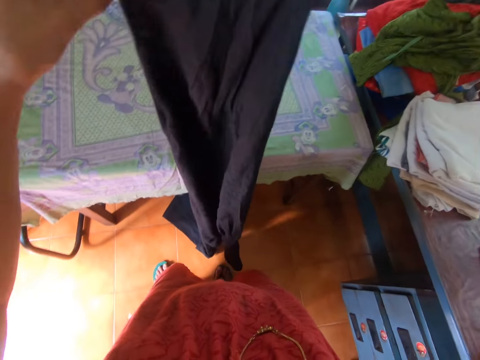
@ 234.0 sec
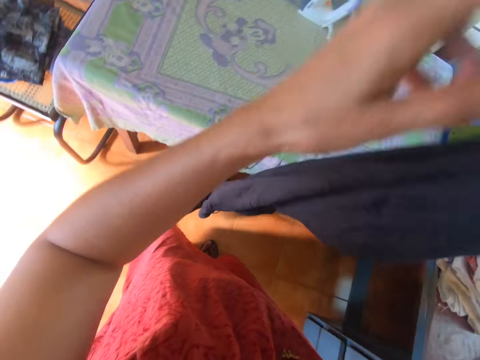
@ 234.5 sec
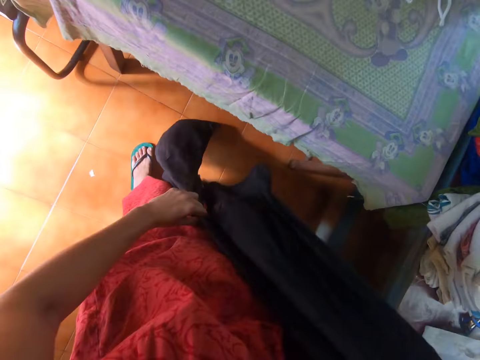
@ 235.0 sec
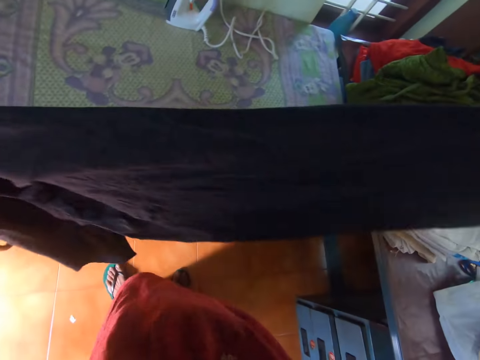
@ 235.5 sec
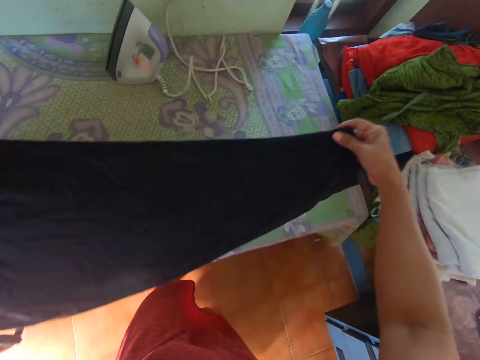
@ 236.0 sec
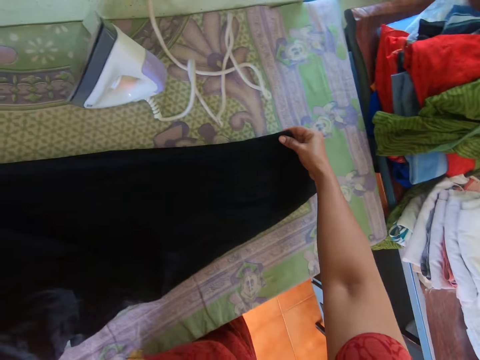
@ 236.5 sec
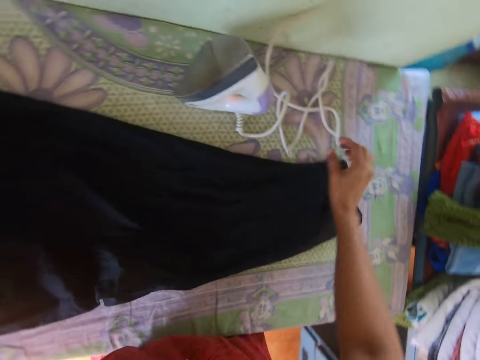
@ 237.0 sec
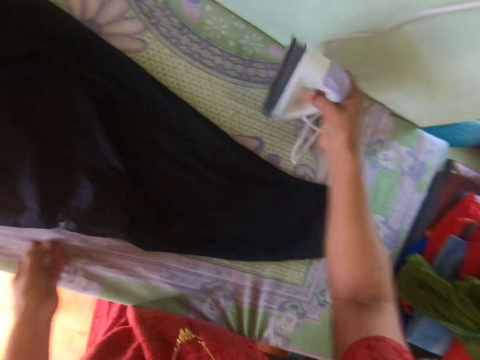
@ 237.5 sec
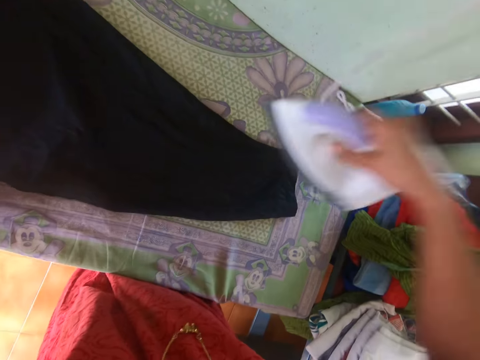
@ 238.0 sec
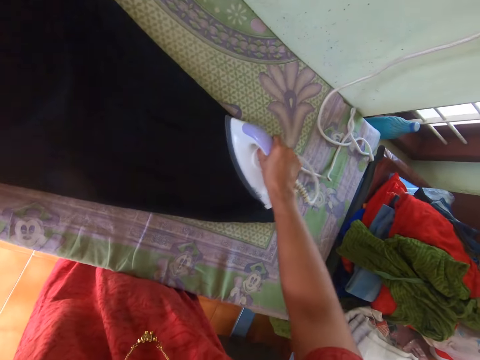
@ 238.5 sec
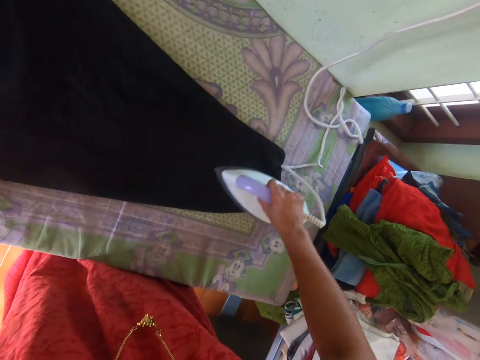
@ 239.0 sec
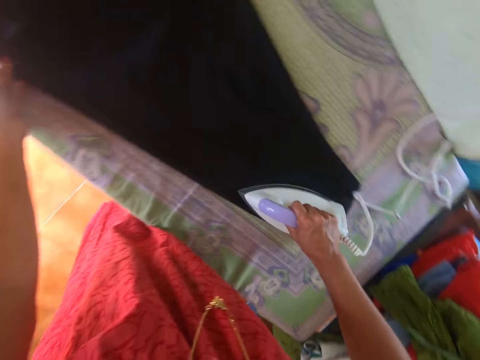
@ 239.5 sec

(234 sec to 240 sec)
The camera wearer spreads the trouser on the table. They put the piece of cloth on the table. They pick up the iron box on the table. They iron the trouser with the iron box on the table.

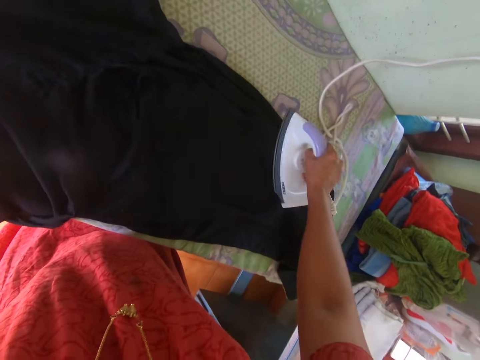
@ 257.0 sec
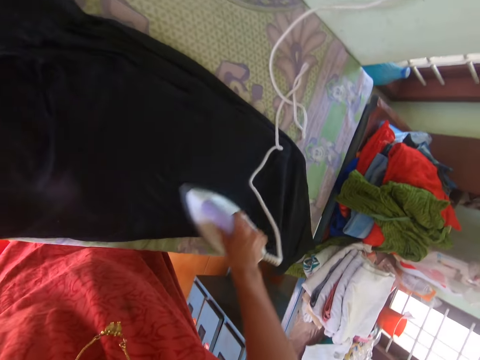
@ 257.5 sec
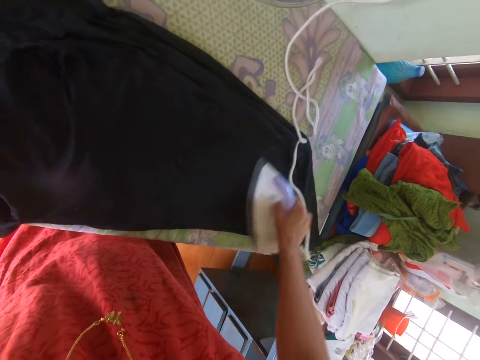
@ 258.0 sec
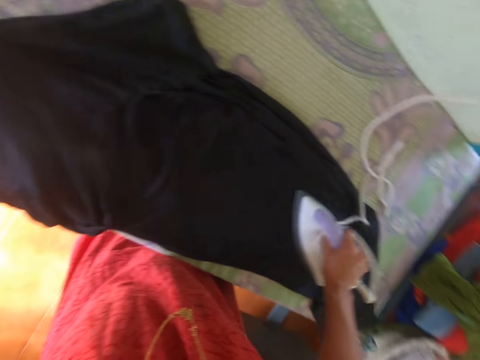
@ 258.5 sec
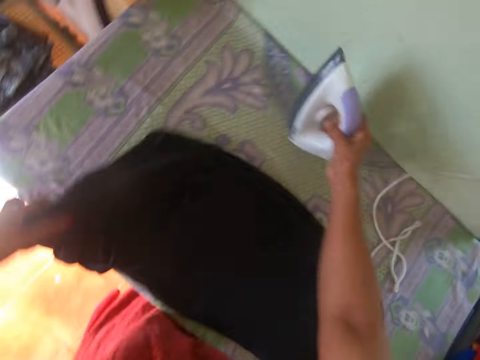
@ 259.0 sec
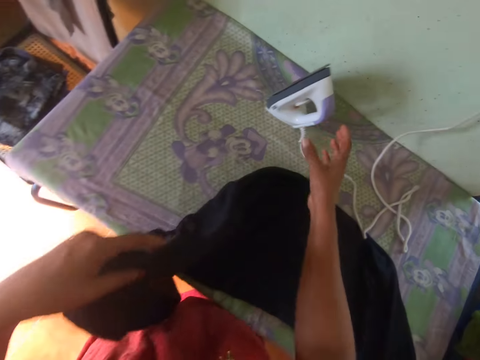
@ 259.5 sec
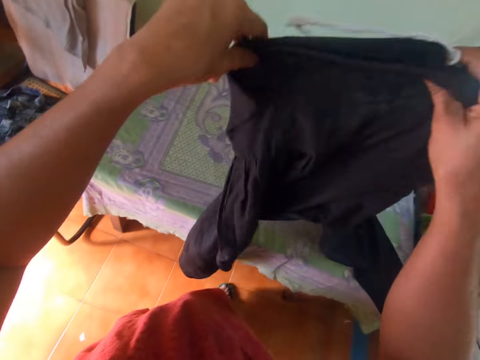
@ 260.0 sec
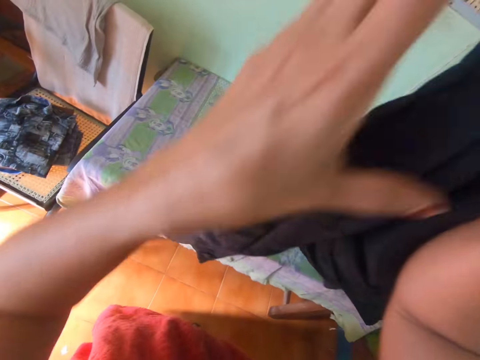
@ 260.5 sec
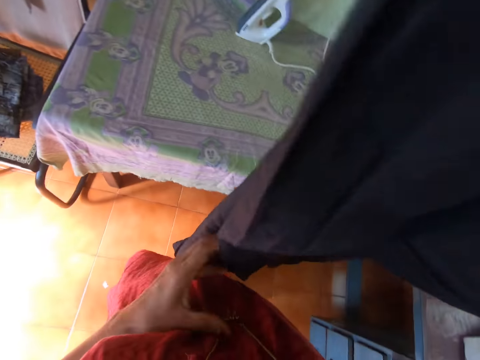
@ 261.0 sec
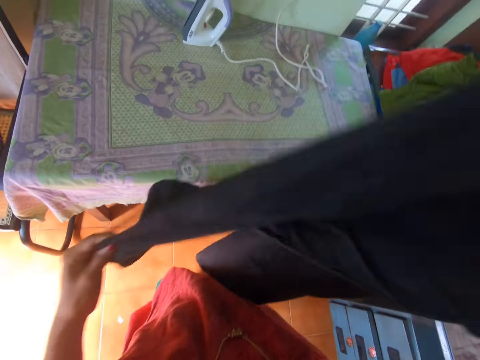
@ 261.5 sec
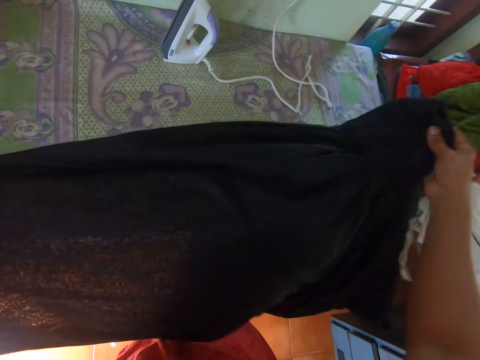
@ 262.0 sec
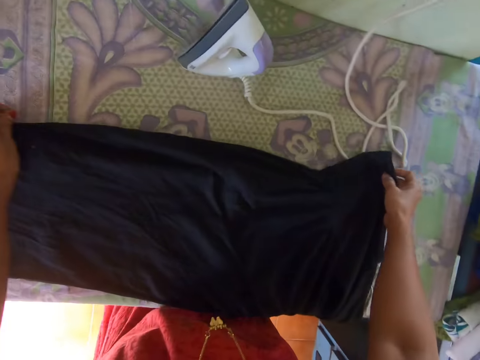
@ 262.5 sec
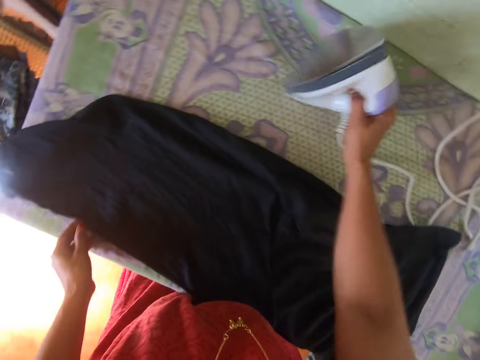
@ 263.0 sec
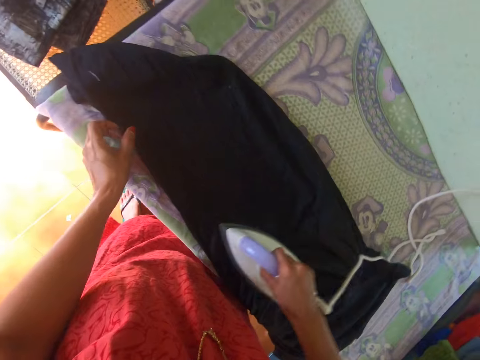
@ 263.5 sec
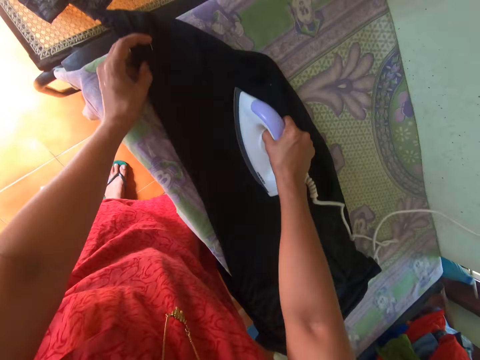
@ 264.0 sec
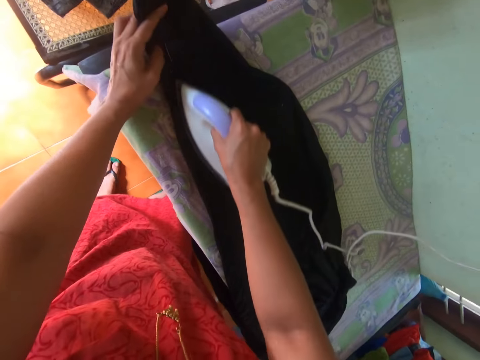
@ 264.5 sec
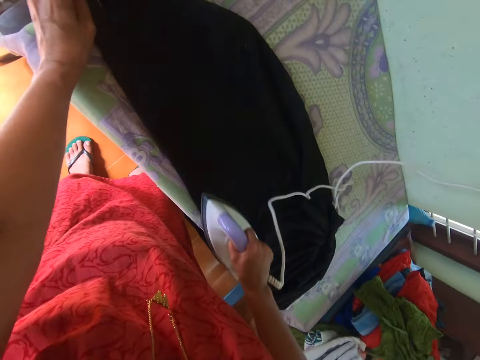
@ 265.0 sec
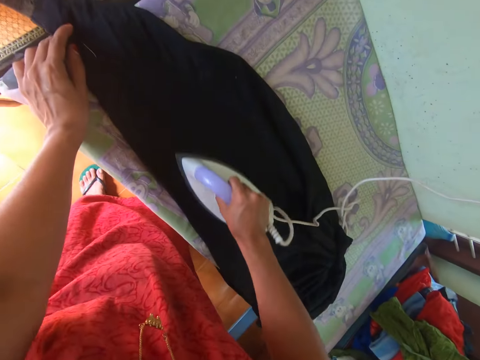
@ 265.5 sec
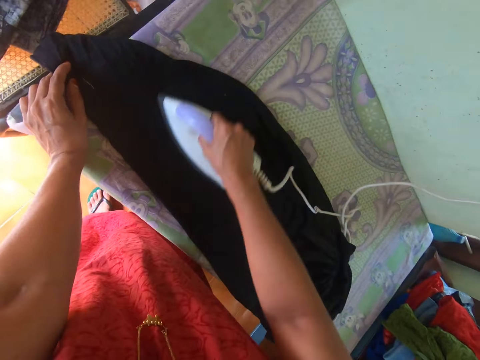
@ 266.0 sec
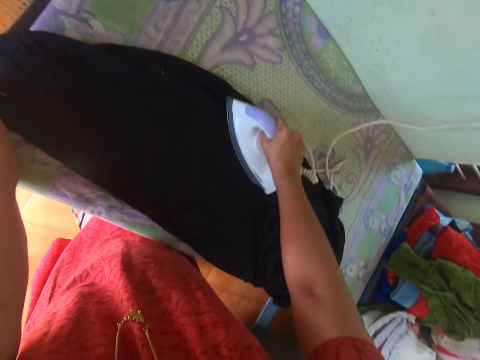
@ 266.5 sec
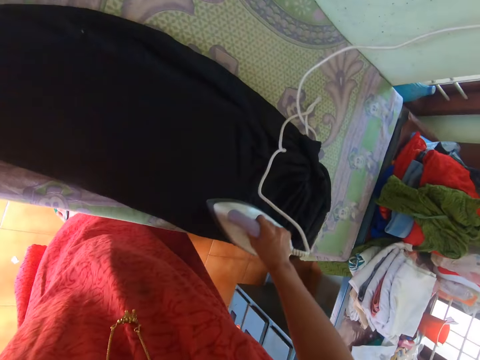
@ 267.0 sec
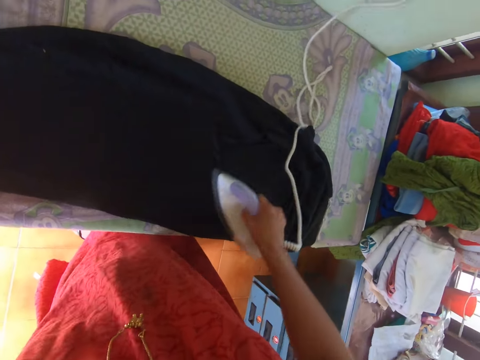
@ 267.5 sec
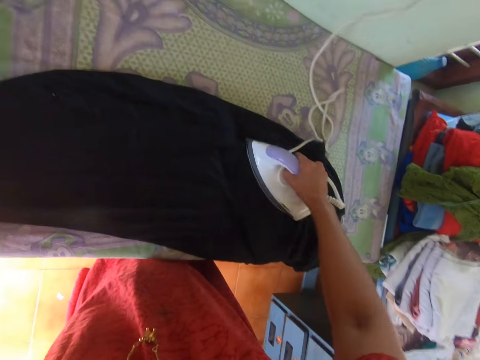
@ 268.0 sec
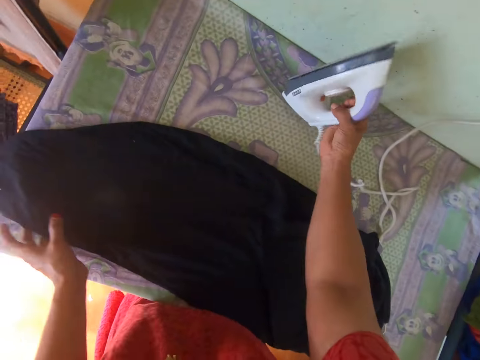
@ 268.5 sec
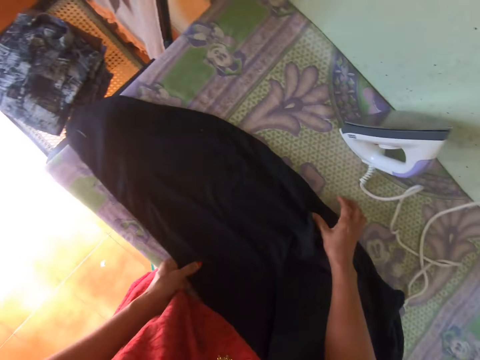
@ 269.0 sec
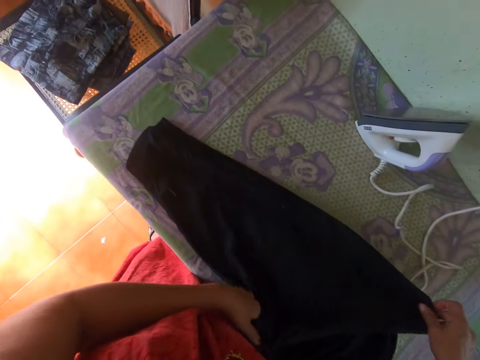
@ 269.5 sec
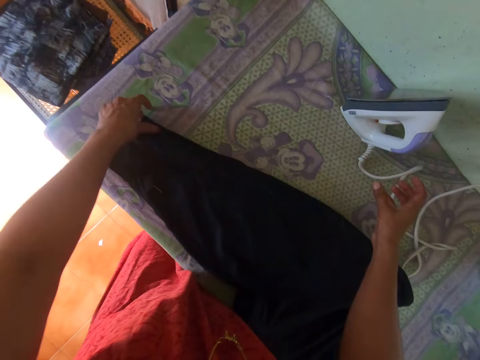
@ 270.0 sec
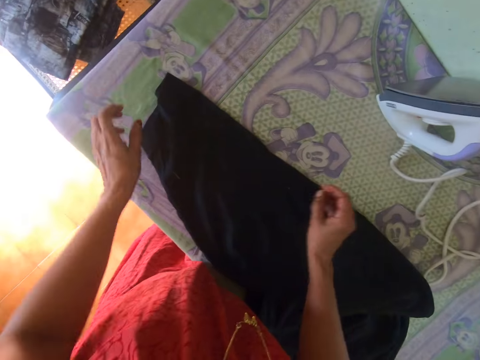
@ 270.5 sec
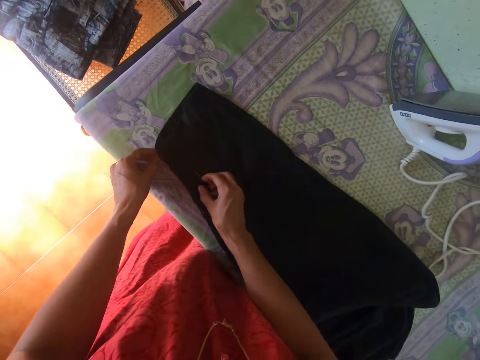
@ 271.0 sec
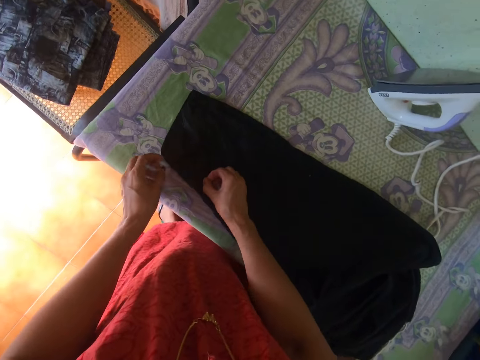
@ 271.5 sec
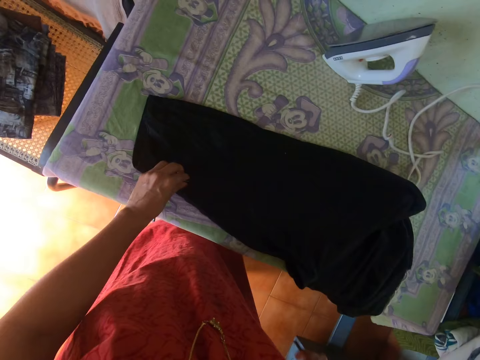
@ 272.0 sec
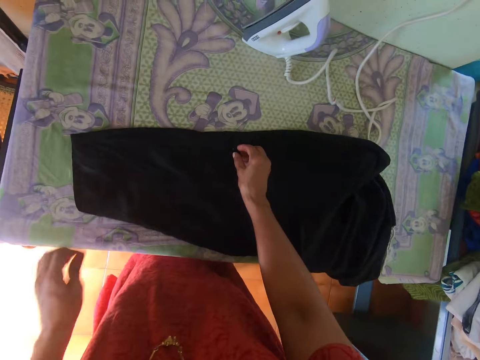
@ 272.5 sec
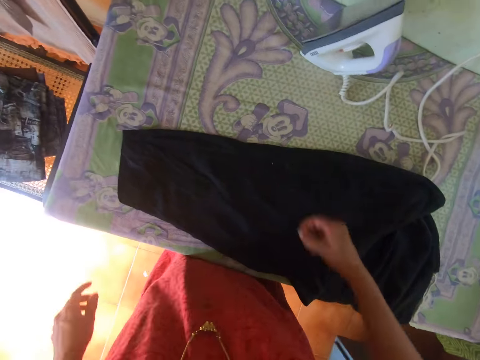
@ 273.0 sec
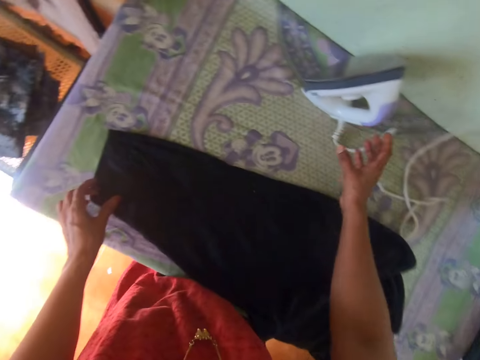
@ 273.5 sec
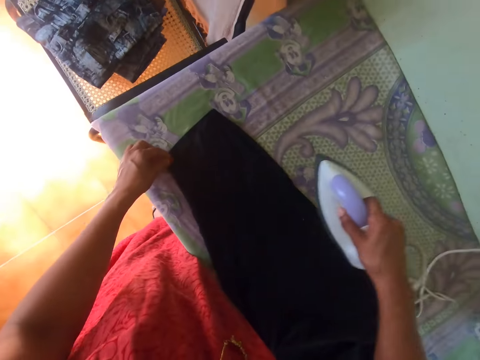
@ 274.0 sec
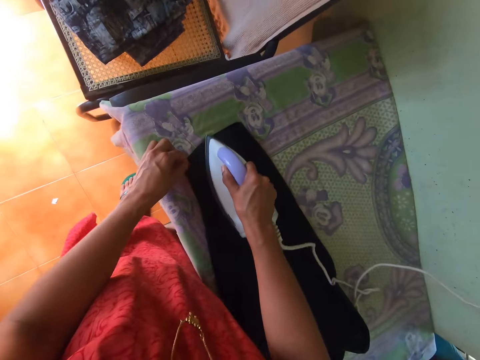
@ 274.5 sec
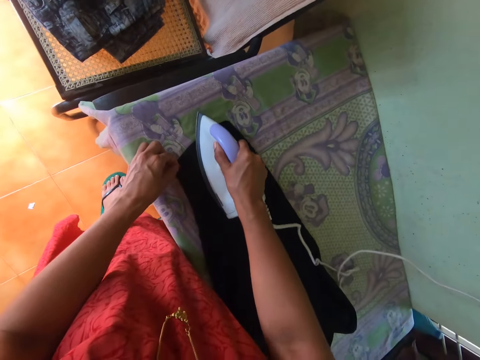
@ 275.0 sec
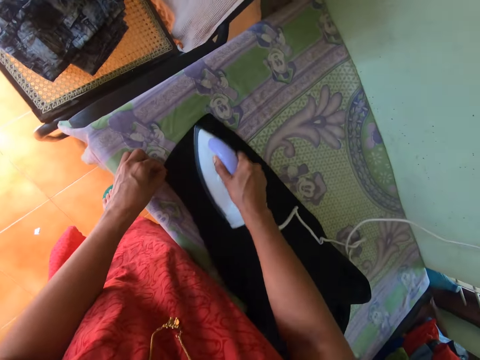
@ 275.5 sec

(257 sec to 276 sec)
The camera wearer takes the trouser from the table. She puts the iron box on the table. She holds the piece of cloth with her hands. She spreads the trouser on the table. She puts the piece of cloth on the table. She picks up the iron box on the table. She irons the trouser with the iron box on the table. She puts the iron box on the table. She adjusts the trouser. She holds the piece of cloth with her hands. She removes the particles from the trouser. She picks up the iron box on the table. She irons the trouser with the iron box on the table.

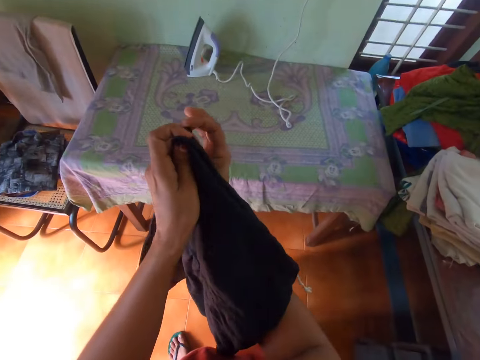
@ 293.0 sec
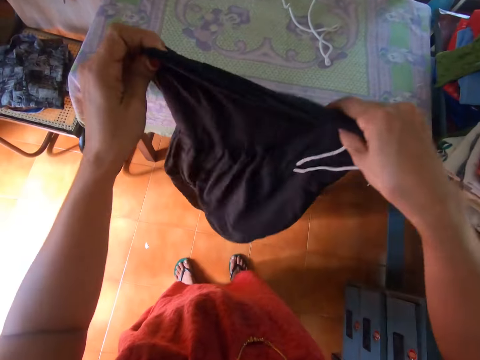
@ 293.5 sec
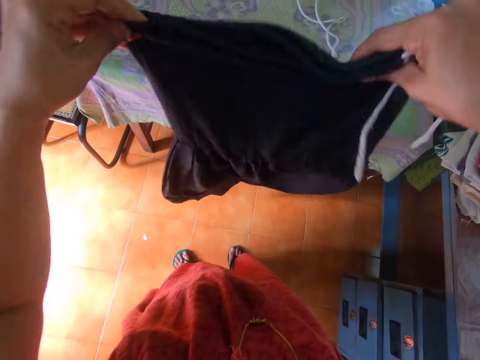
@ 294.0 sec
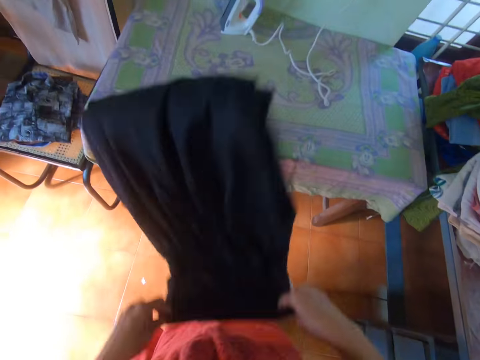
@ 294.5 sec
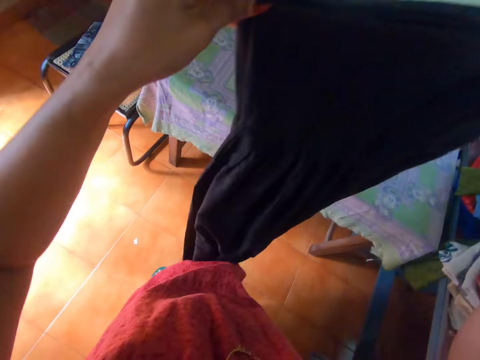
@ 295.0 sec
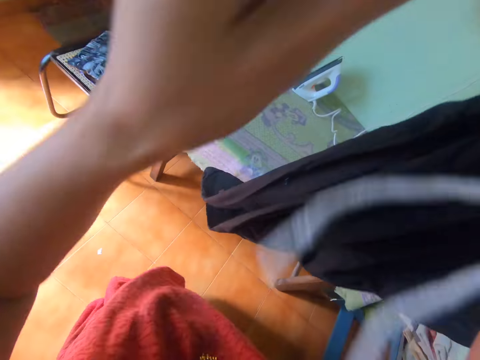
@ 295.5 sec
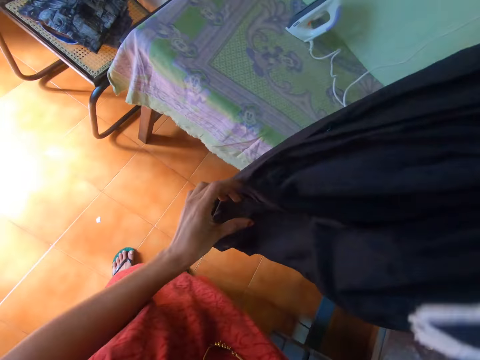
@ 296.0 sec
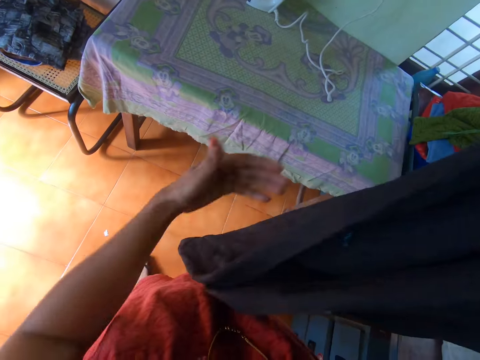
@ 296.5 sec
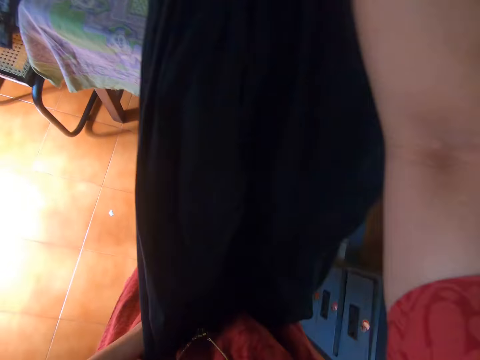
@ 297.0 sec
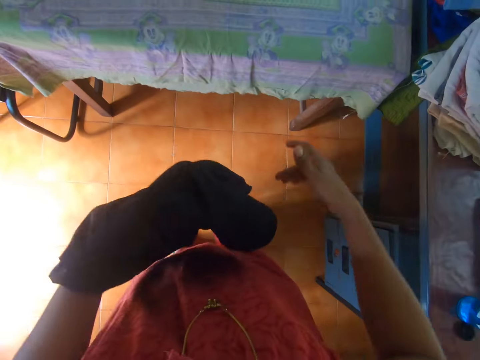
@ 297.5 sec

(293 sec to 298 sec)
The camera wearer folds a tight cloth.
